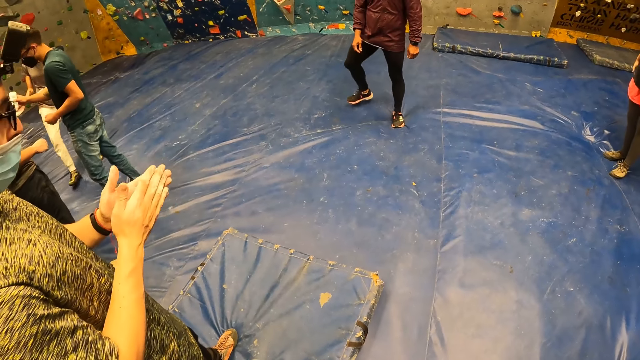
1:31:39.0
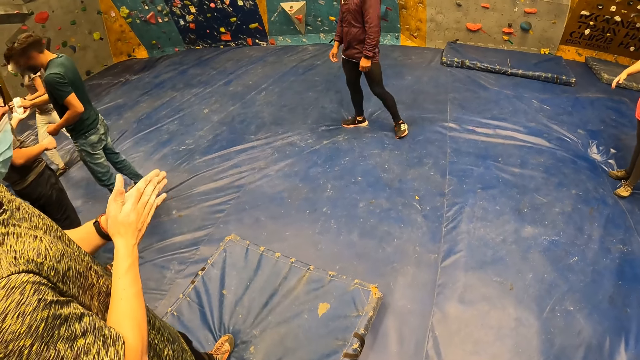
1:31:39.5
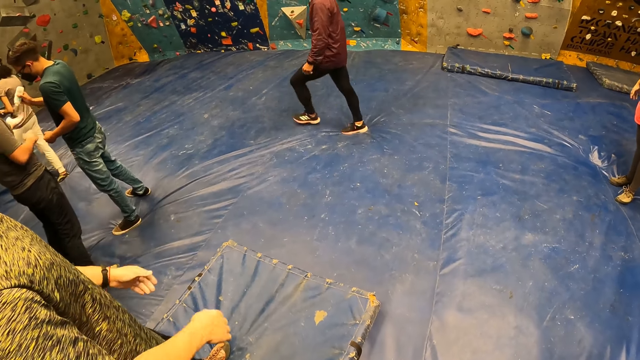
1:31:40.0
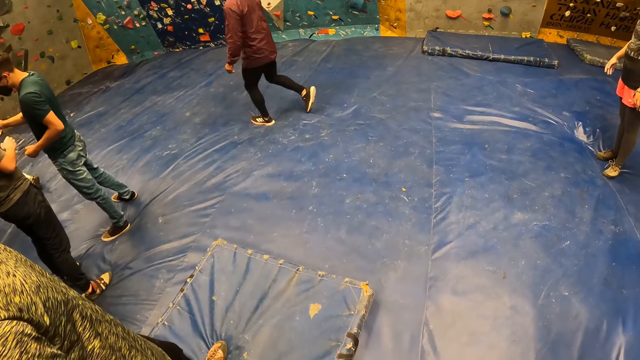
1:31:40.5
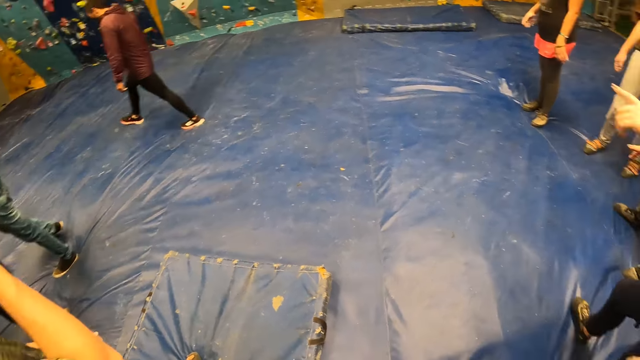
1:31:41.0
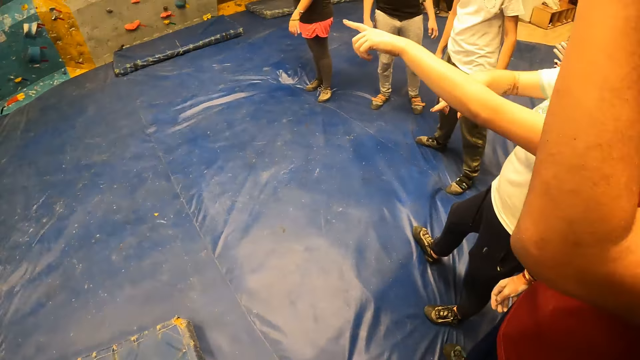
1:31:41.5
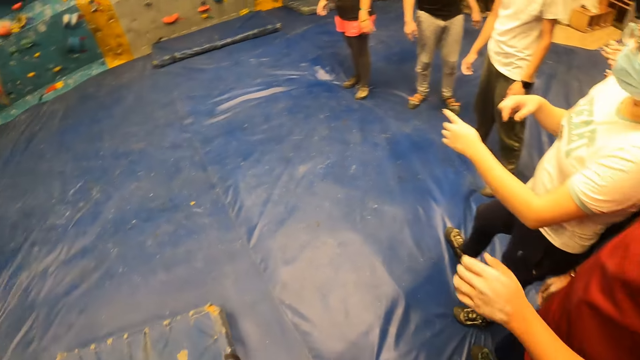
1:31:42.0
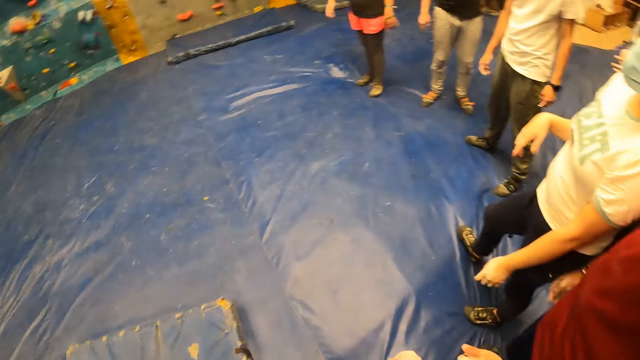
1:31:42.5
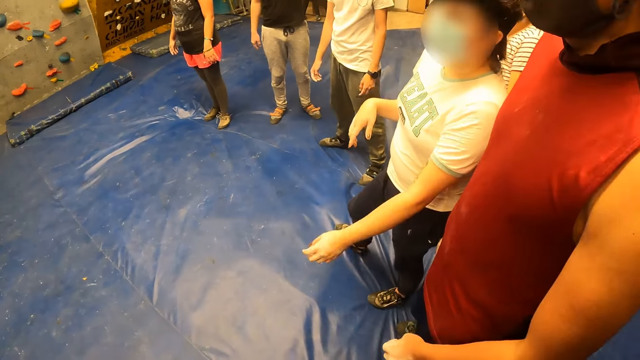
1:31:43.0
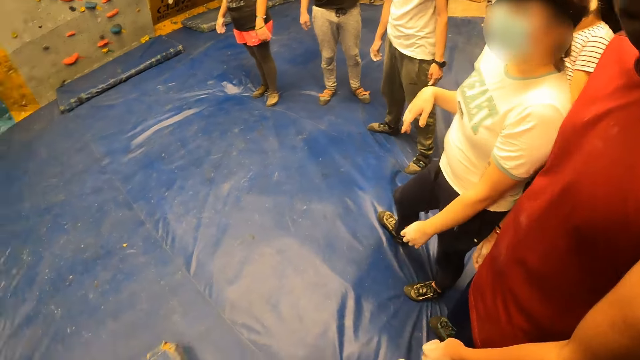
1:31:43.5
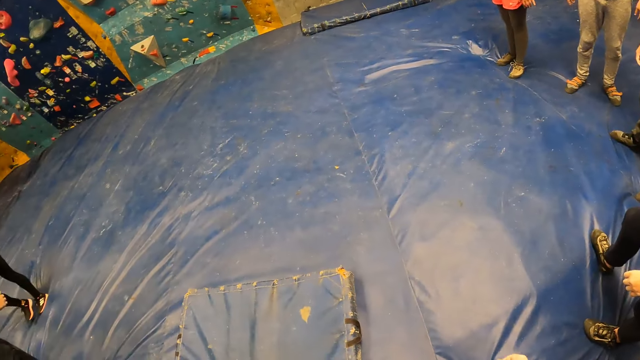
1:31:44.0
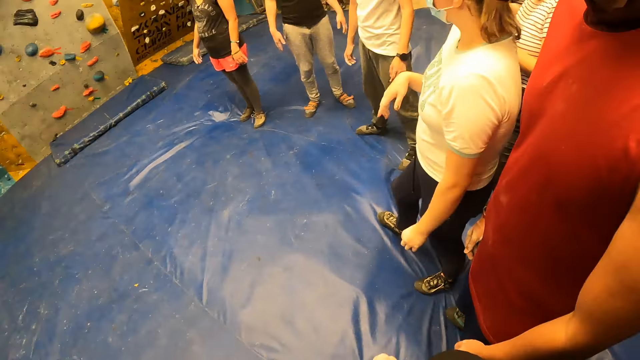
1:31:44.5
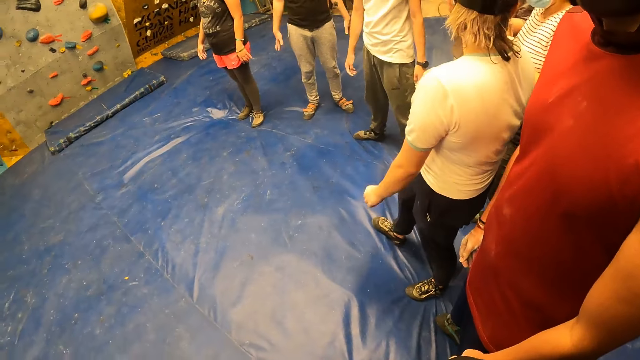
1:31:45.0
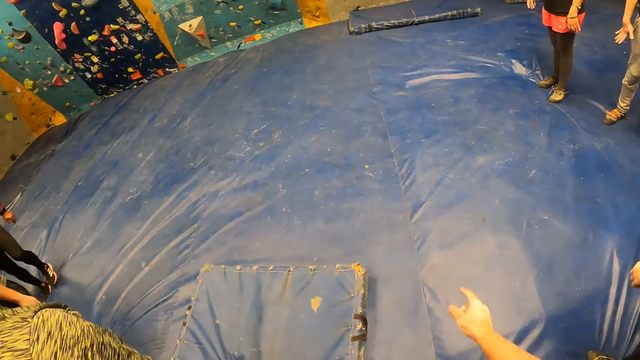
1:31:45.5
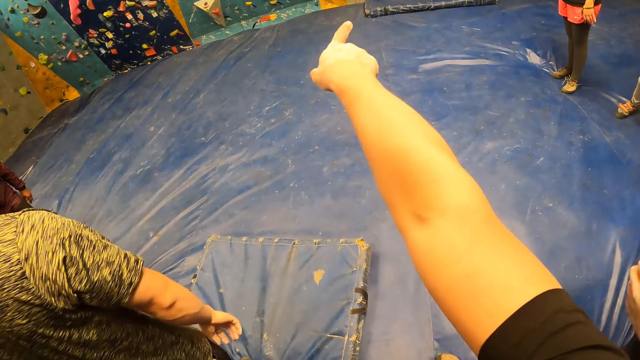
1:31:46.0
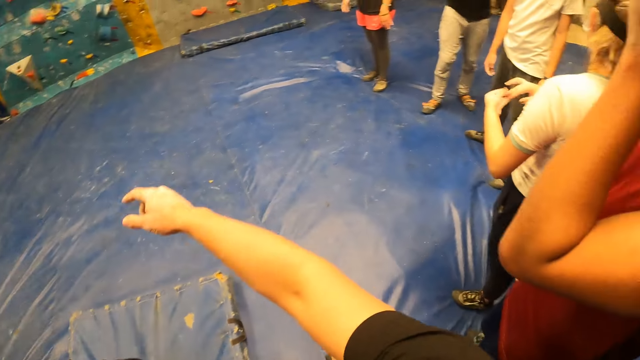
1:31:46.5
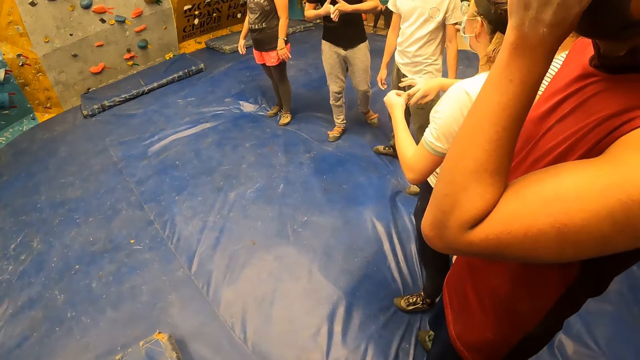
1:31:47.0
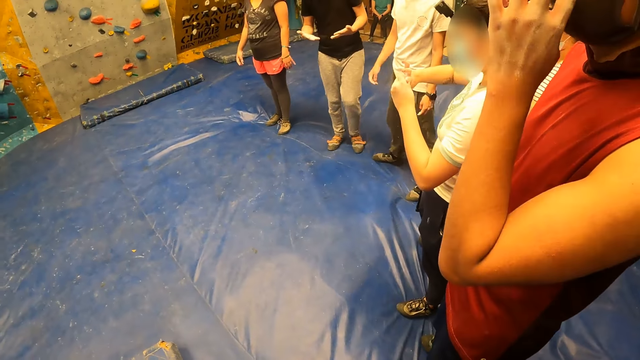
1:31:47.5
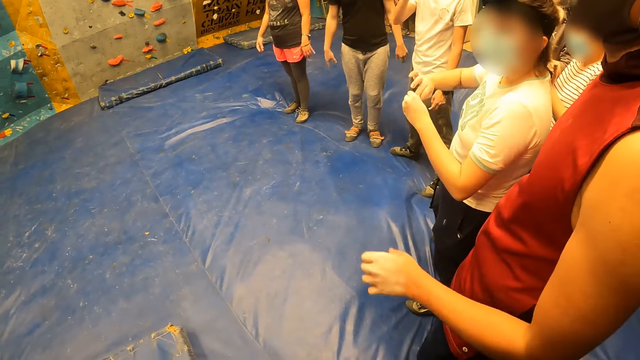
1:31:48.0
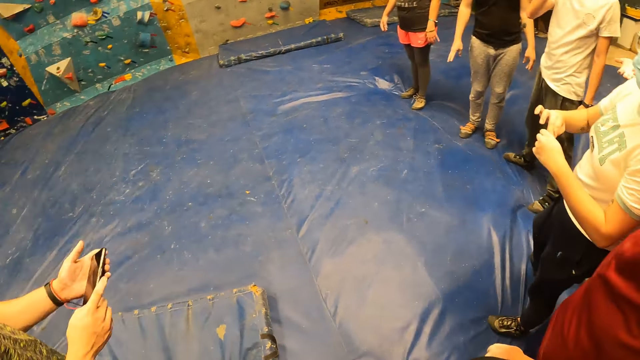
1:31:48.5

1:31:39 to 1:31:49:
The camera wearer looks around. They point fingers.

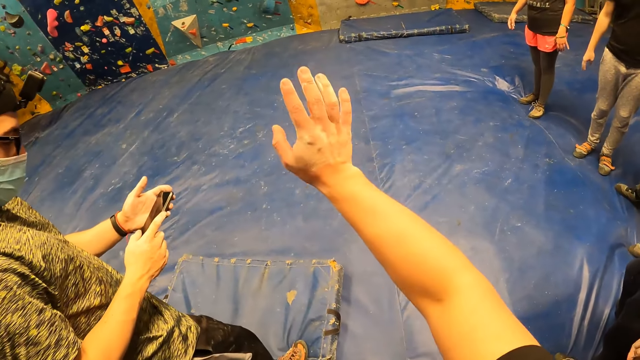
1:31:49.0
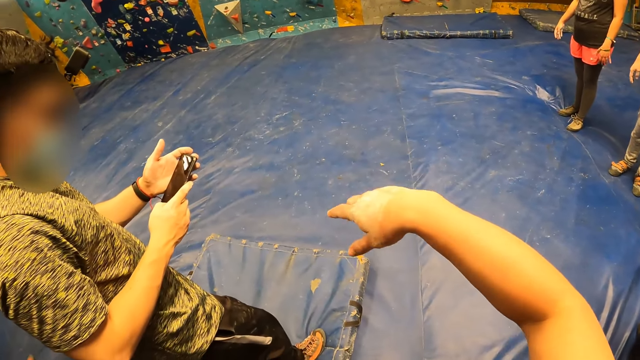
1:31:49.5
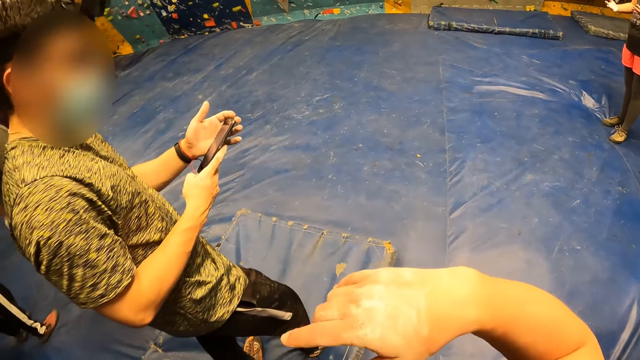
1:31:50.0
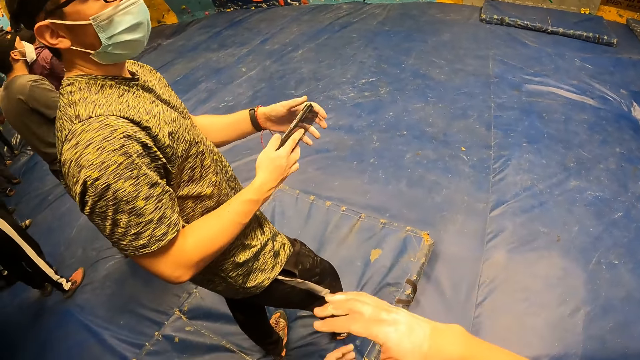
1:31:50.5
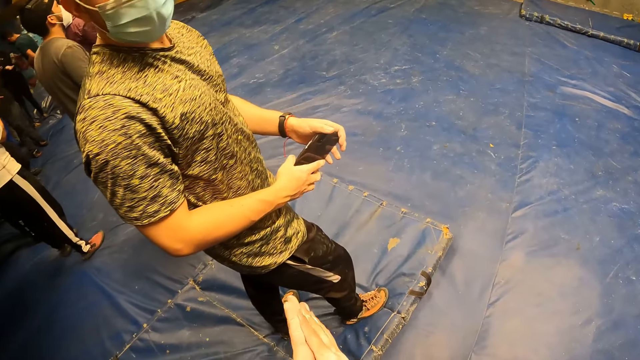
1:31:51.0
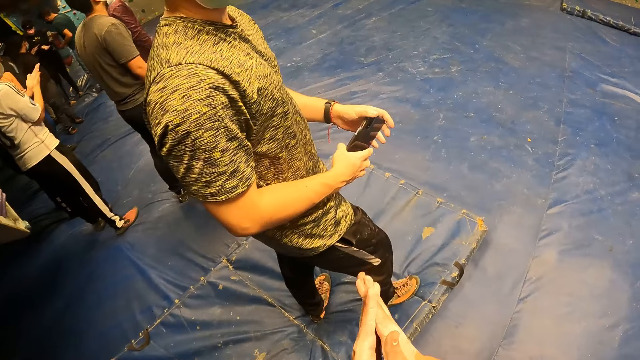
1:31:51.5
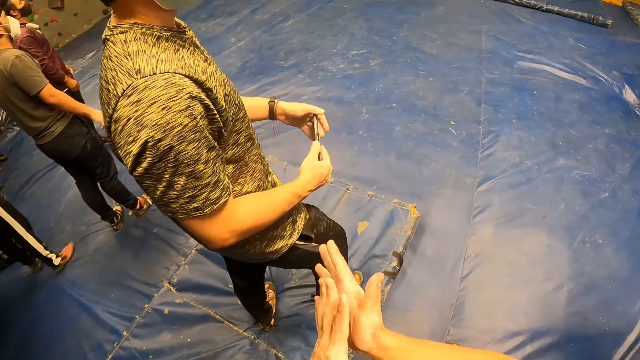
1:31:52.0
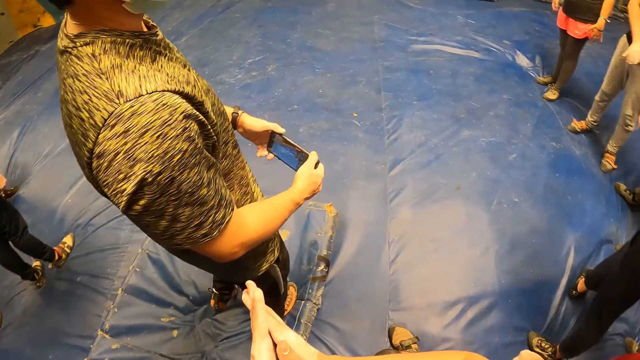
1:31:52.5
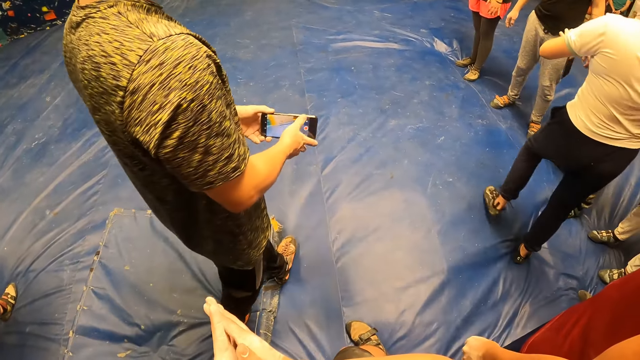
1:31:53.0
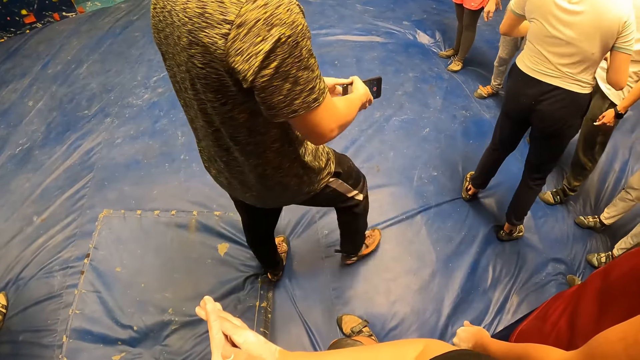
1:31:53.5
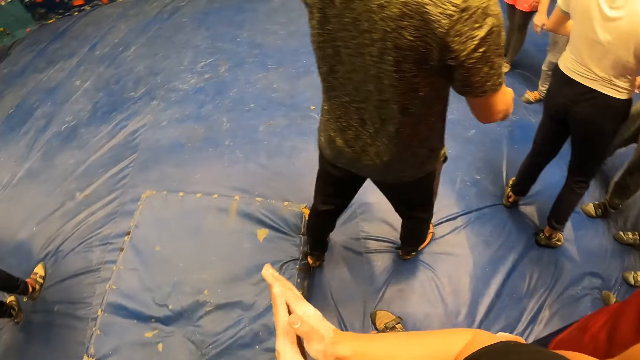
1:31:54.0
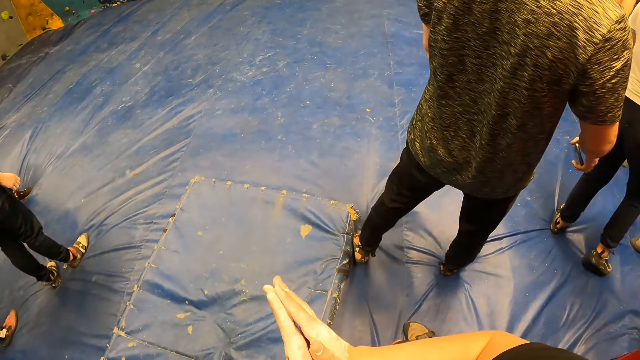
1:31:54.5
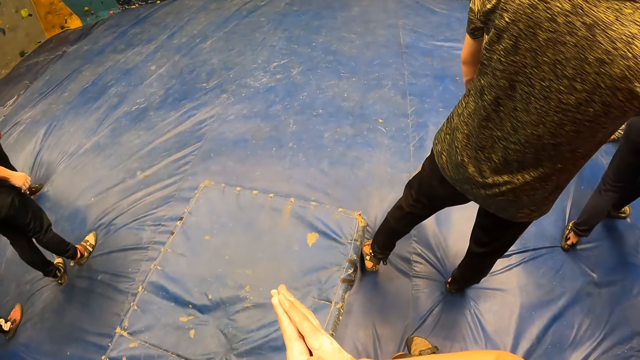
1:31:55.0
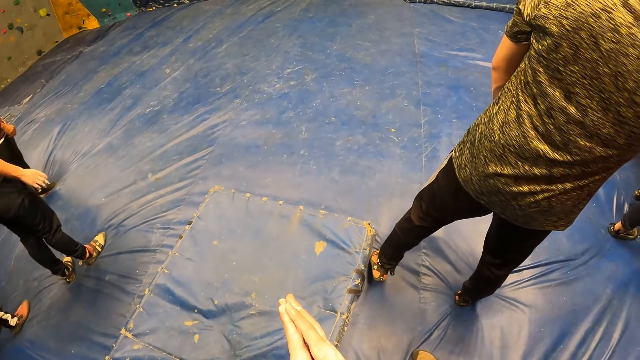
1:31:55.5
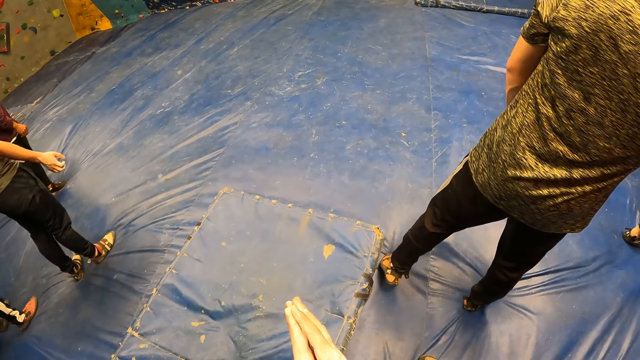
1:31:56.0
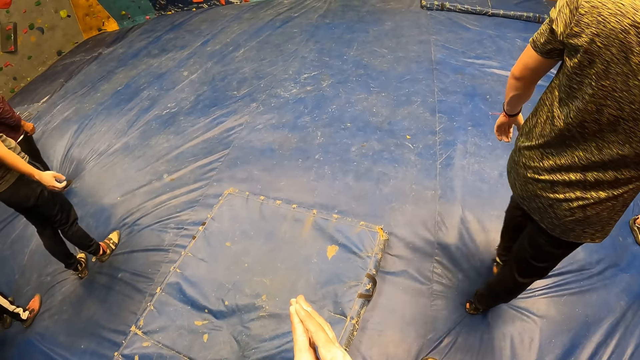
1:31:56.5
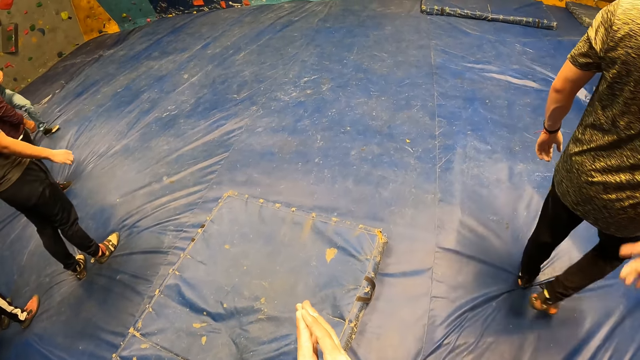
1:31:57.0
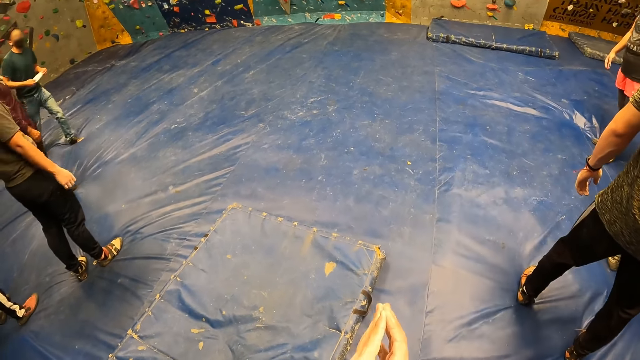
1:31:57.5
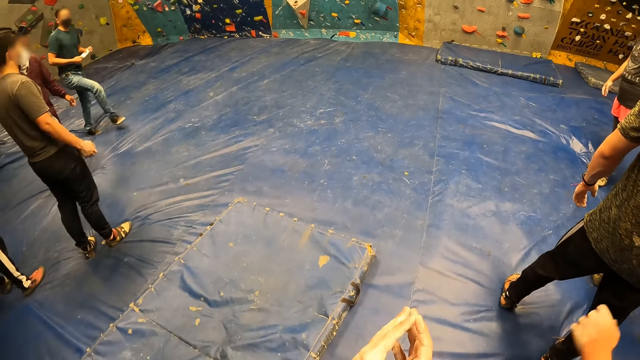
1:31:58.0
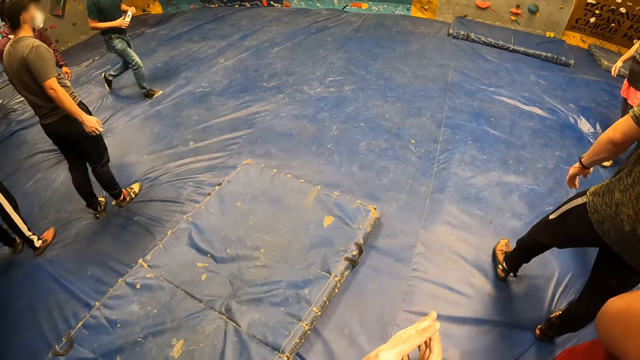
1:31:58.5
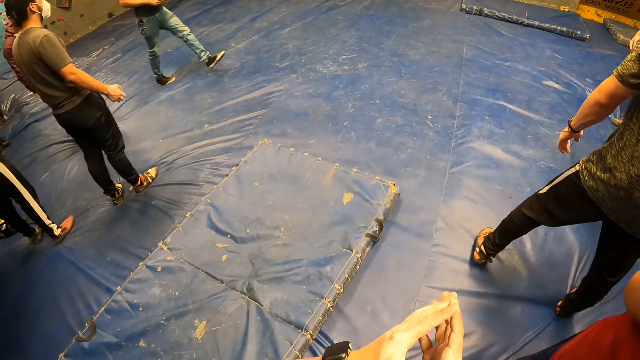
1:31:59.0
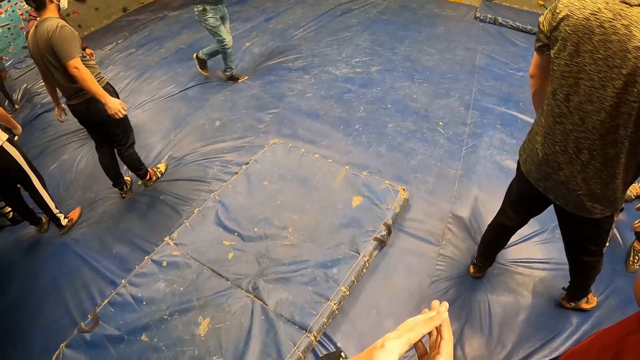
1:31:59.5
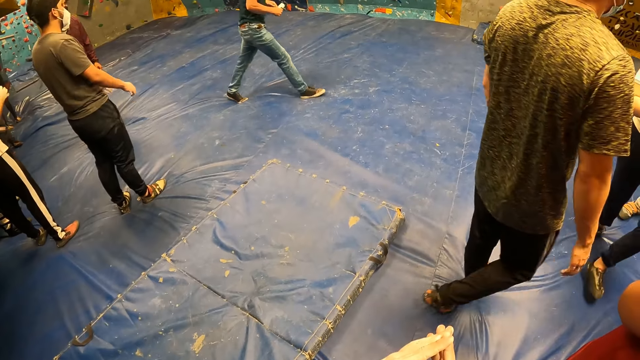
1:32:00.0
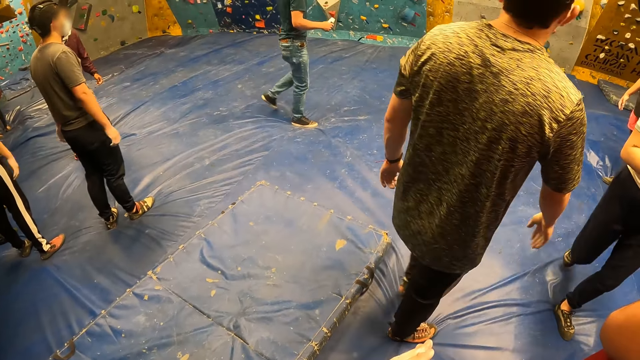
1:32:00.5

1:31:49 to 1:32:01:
The camera wearer gestures. They rub hands. They clap the hands. They rub hands. They join hands.
